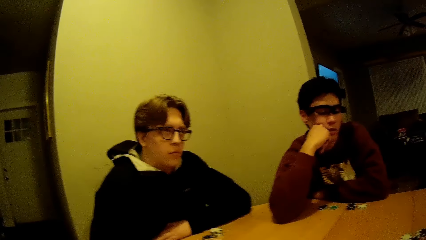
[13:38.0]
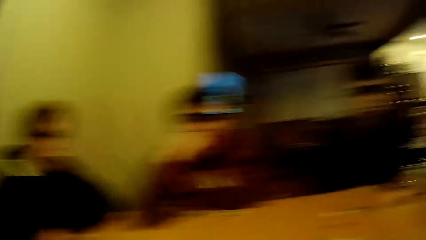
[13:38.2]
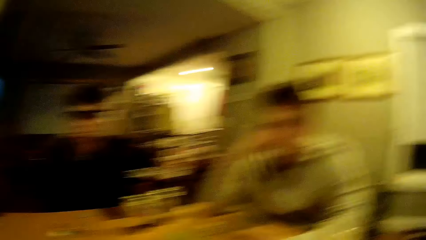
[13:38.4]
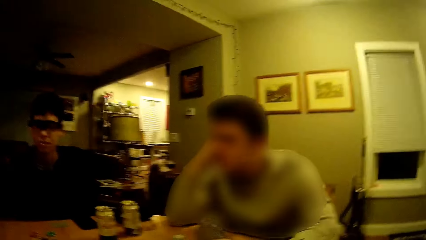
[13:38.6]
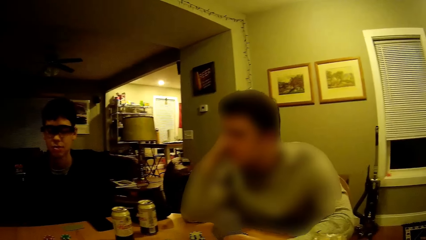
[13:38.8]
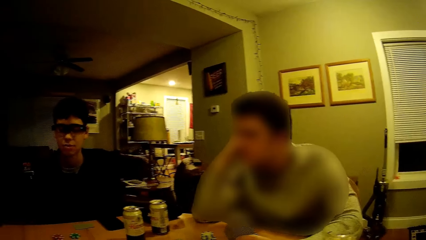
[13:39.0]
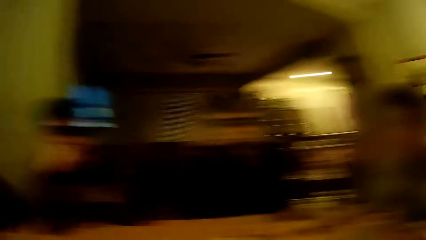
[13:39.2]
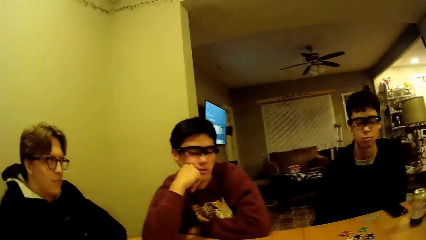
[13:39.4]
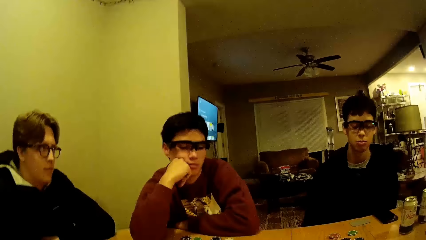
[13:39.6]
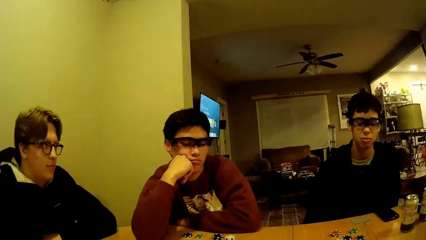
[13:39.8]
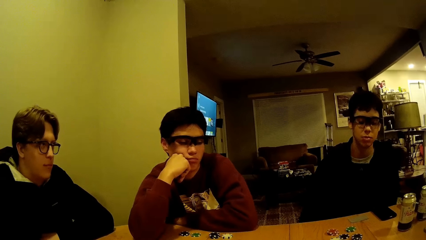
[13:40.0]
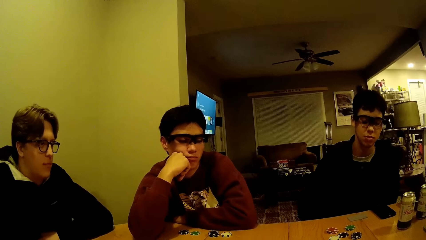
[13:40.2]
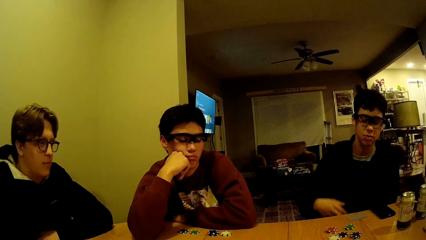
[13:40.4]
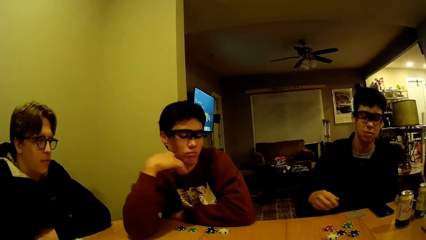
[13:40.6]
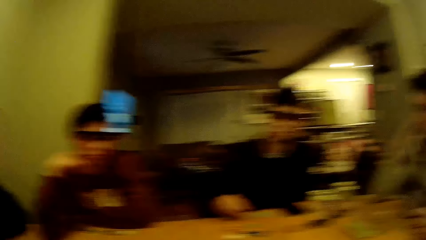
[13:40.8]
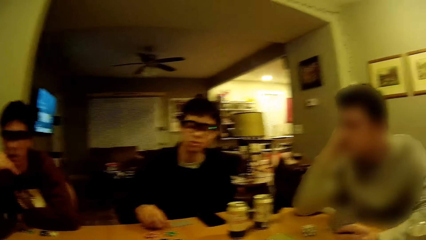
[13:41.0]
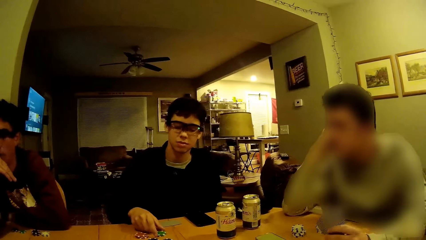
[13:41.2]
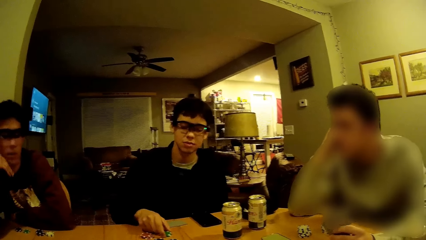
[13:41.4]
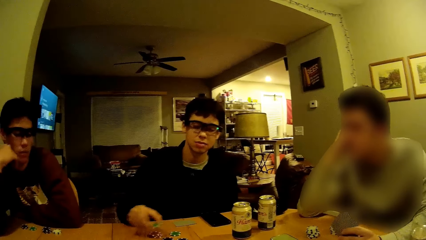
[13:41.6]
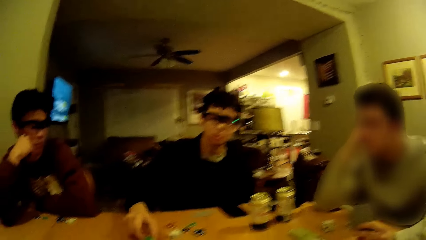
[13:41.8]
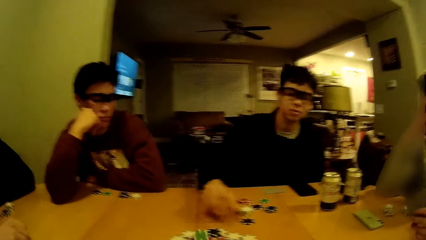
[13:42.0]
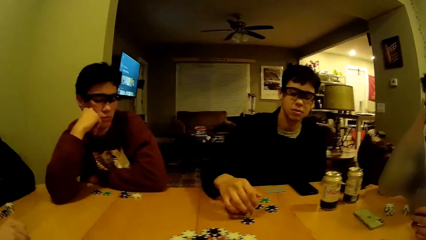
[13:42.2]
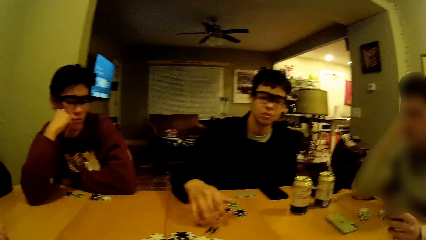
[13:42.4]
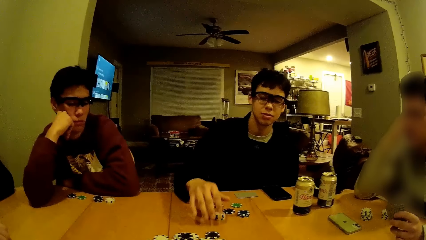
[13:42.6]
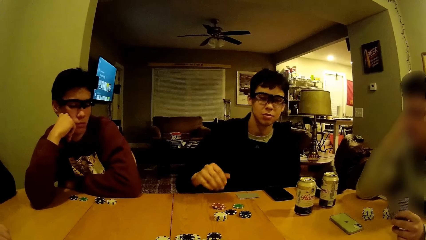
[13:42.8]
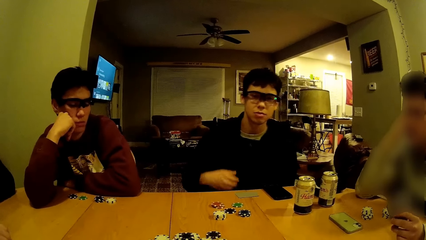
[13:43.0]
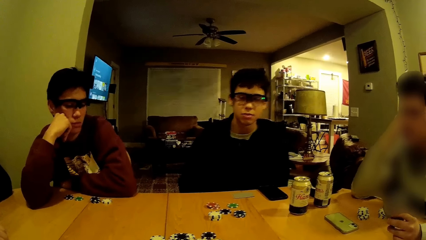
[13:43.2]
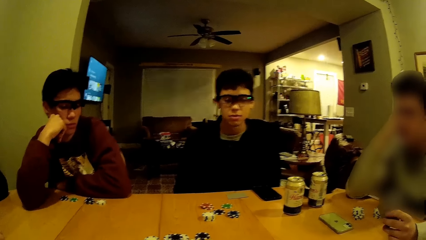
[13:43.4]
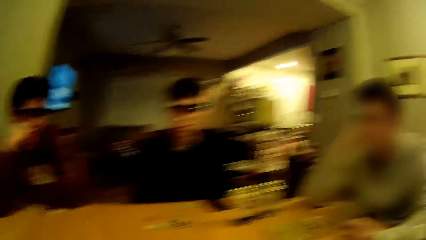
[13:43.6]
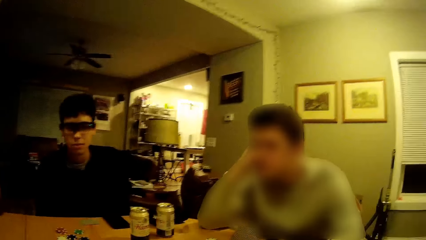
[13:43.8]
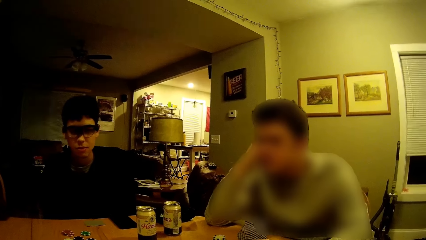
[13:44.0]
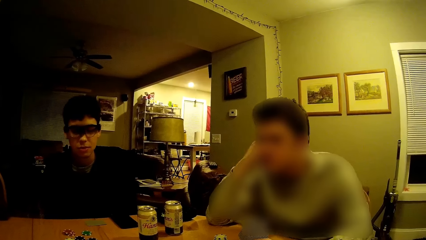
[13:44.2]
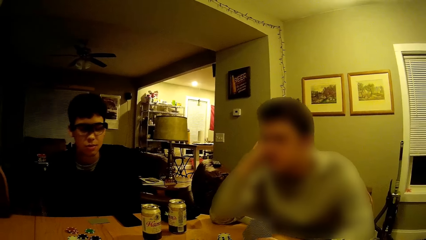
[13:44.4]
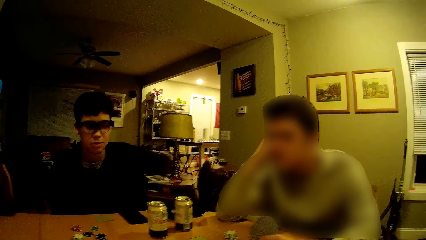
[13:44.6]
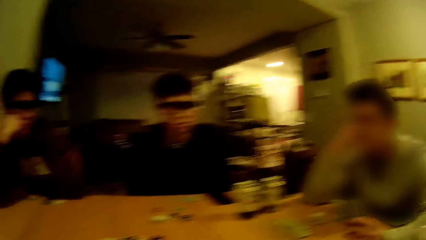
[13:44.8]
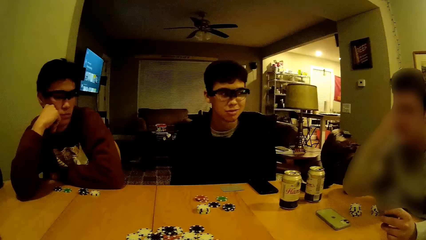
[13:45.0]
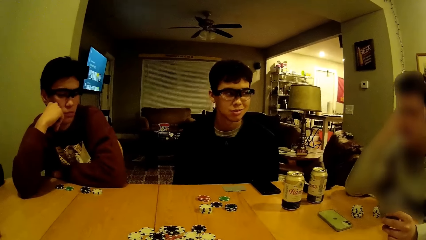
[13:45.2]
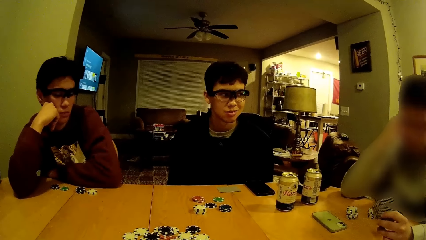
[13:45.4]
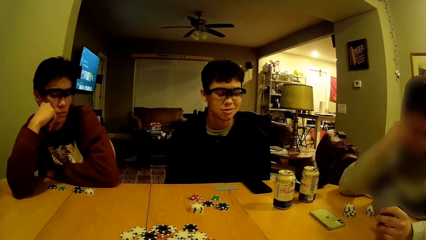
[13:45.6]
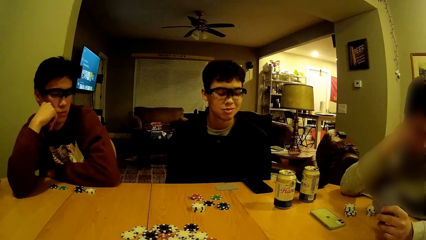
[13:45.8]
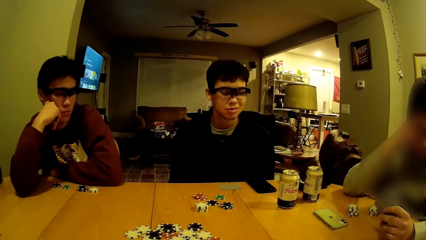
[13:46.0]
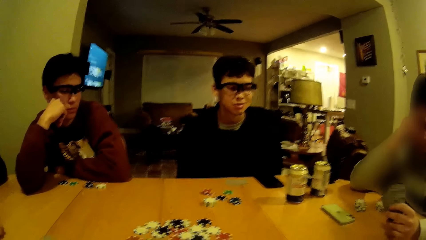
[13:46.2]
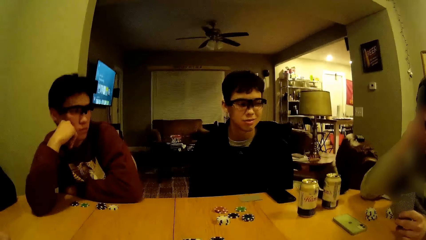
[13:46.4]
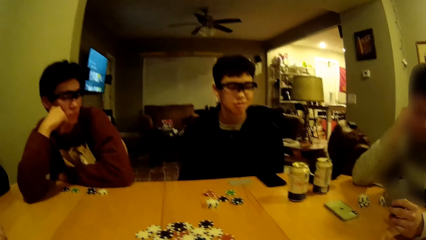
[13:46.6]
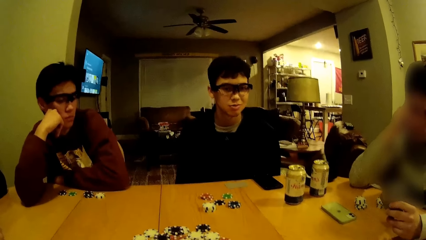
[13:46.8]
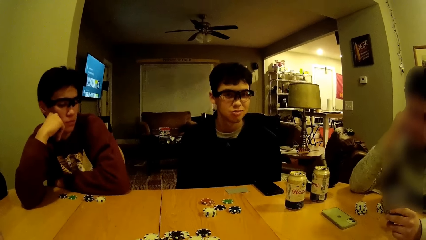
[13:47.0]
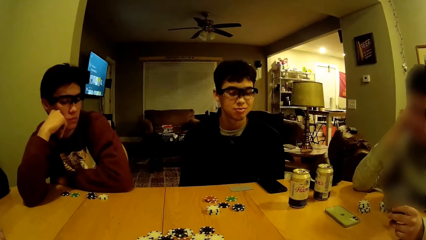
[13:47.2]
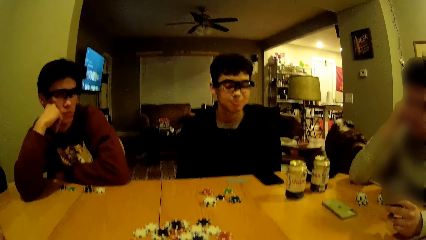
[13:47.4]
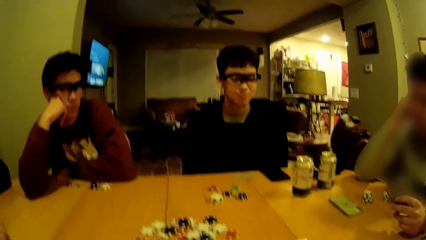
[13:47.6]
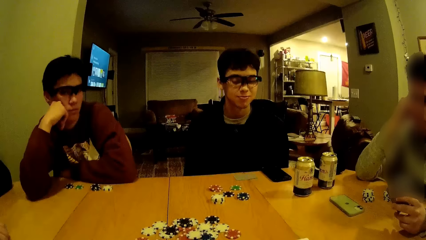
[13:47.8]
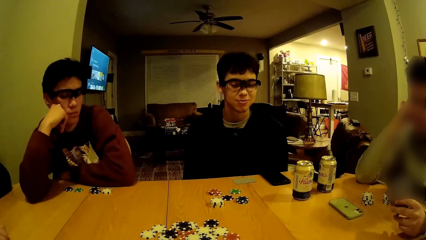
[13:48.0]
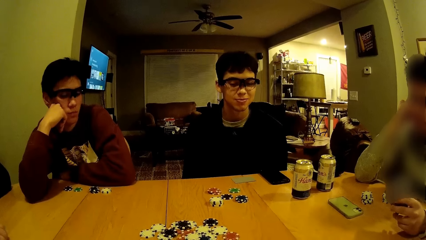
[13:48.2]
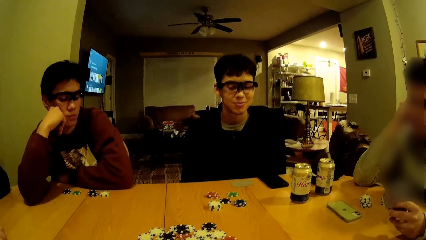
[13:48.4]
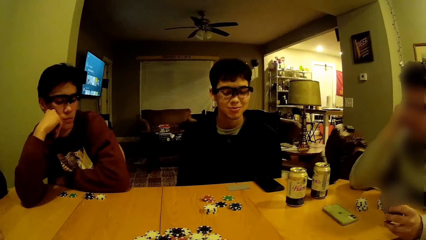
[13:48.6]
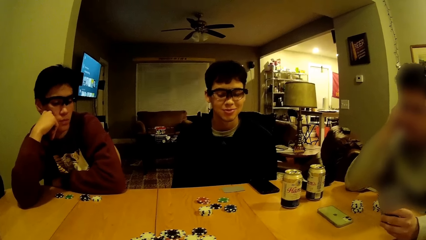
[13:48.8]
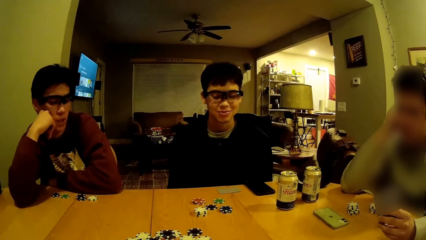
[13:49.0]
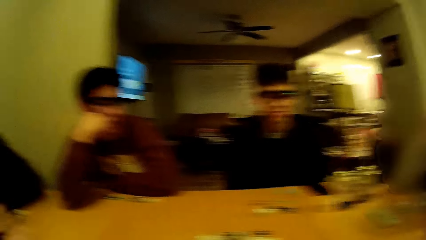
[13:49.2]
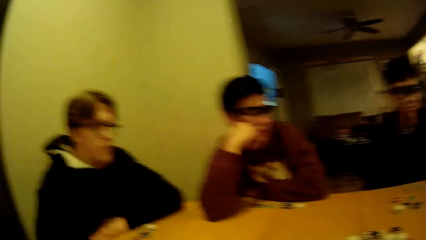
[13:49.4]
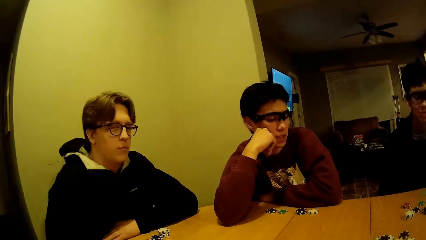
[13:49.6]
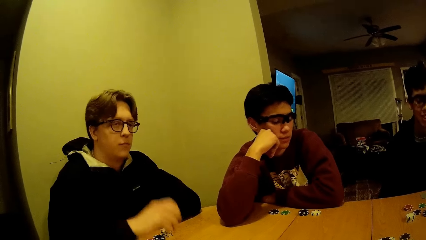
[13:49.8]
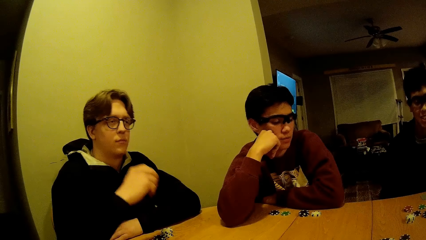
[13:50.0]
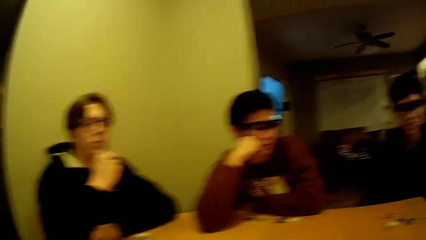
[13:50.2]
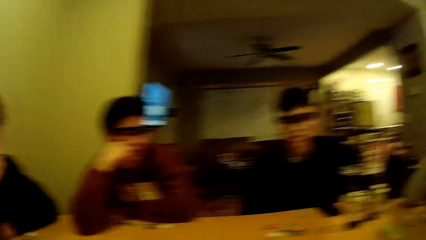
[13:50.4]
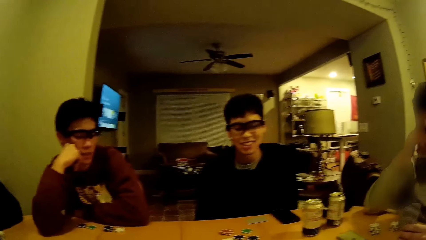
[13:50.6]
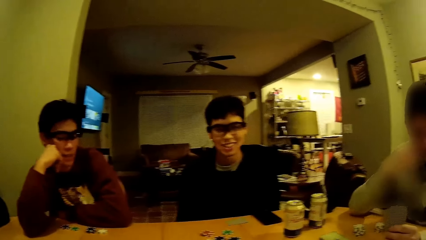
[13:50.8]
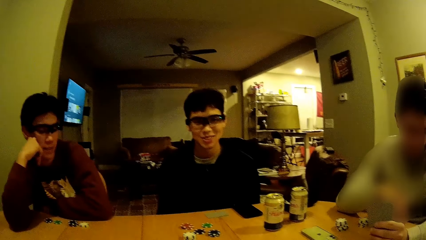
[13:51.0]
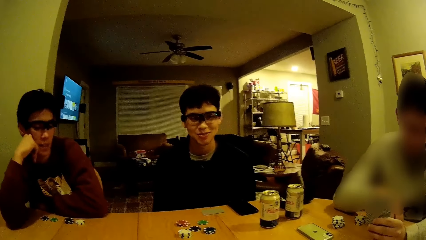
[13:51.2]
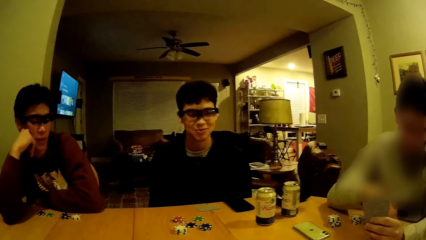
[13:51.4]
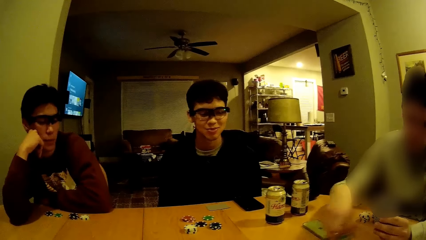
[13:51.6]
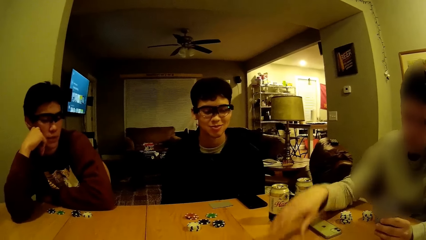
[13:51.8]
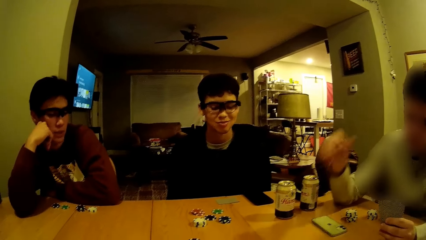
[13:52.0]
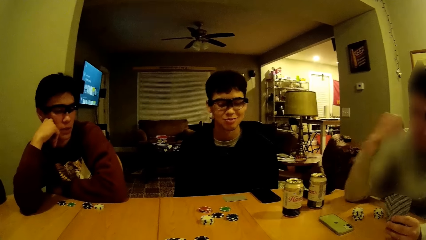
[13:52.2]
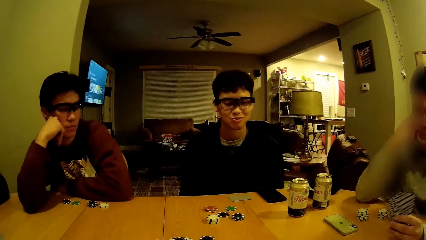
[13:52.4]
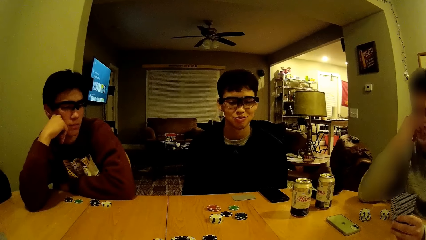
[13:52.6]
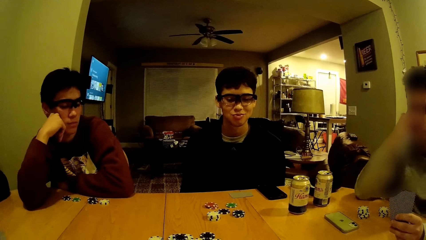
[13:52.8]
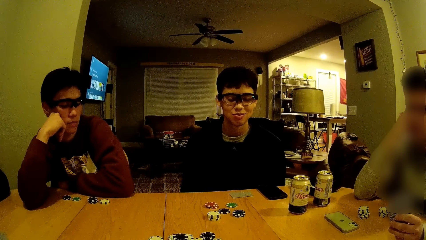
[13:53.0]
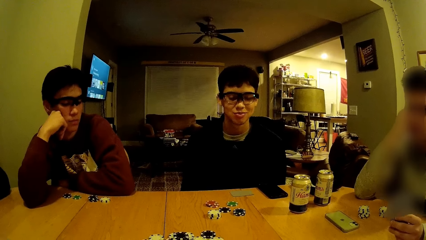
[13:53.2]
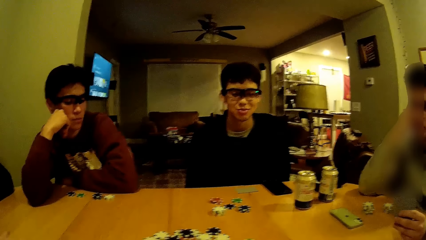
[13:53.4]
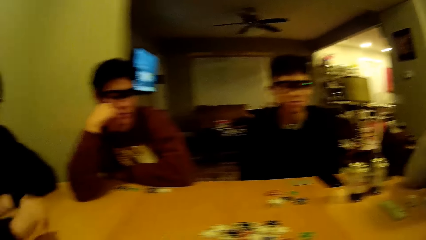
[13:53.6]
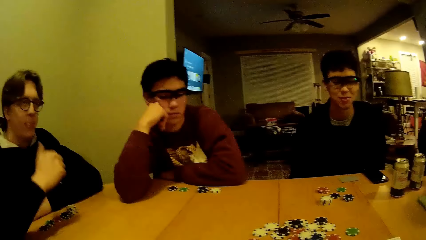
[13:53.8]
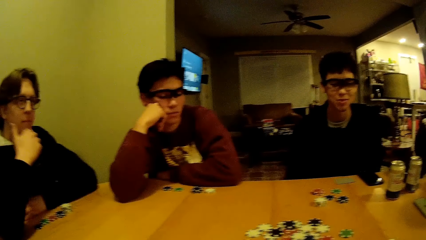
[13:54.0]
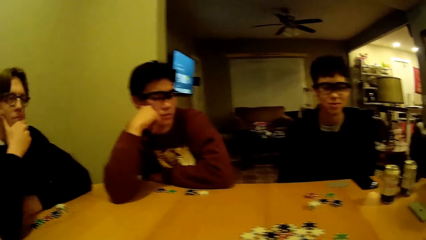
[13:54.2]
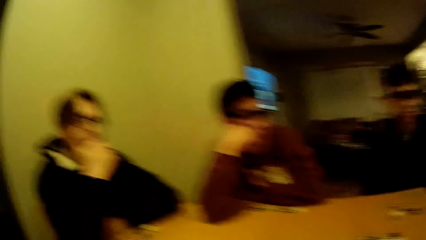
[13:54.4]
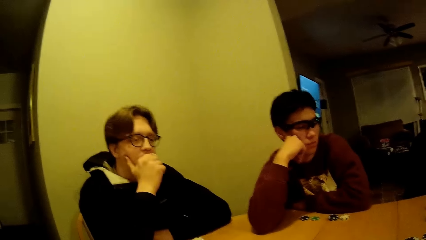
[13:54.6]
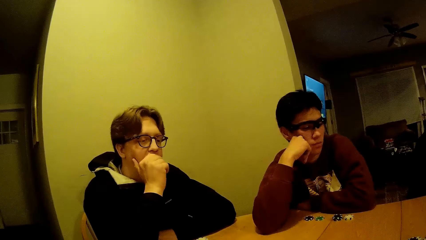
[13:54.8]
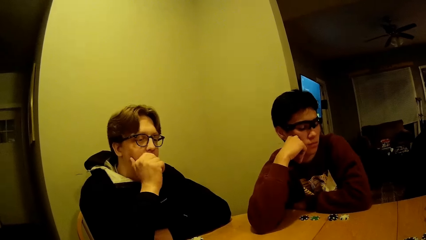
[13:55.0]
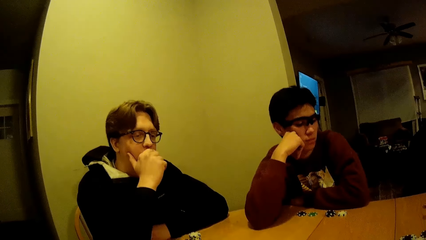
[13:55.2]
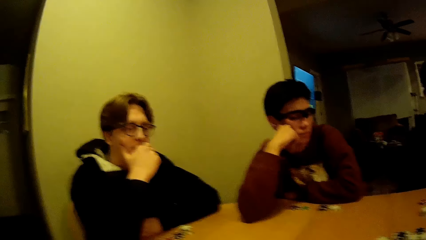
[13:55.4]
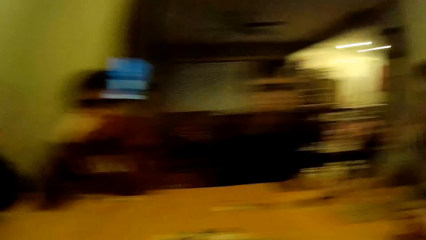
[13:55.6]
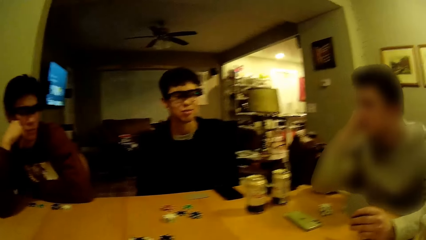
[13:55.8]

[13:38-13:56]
The man picks the green chip from the table with his right hand. The man drops the green chip on the table with his right hand. The man moves the black chip on the table with his right hand. Another man drops some game disks in his left hand on the table with his right hand. The other man moves the puzzle piece on the table. The camera wearer looks around the table.
